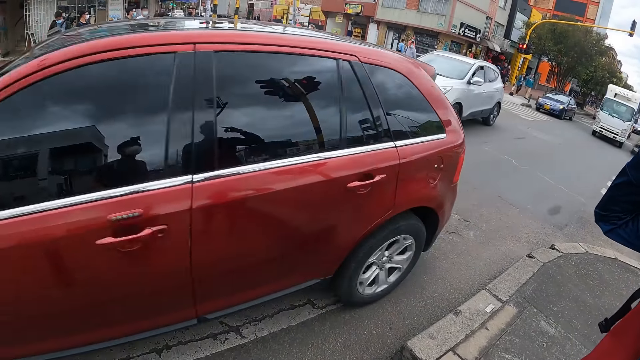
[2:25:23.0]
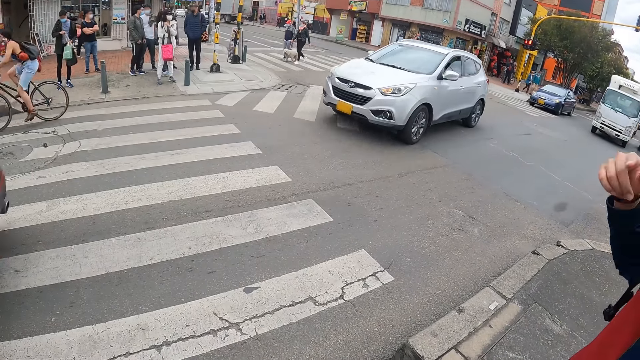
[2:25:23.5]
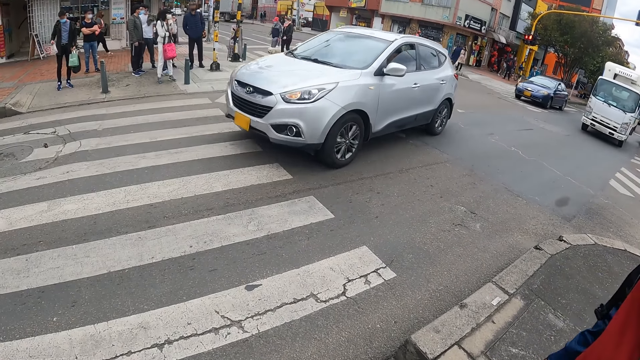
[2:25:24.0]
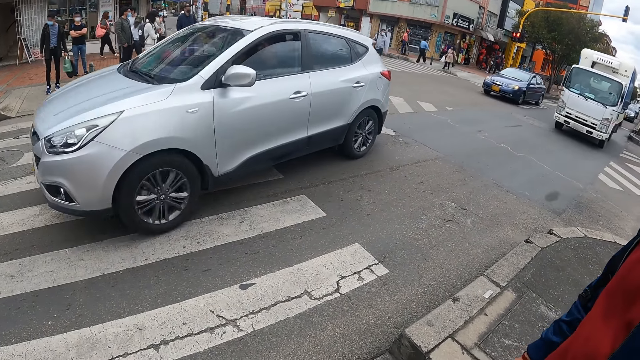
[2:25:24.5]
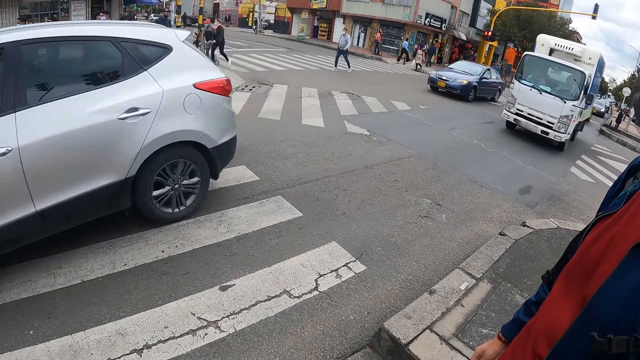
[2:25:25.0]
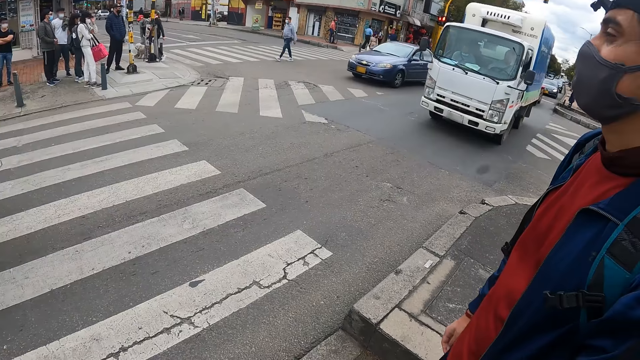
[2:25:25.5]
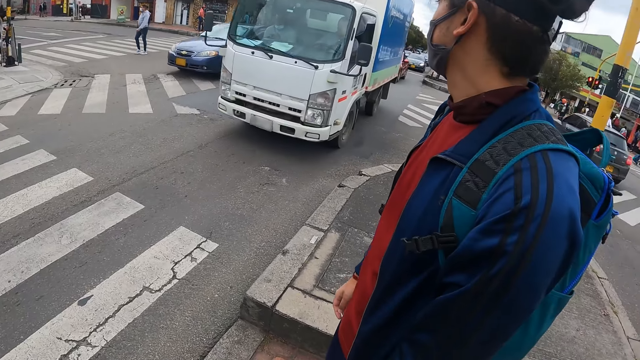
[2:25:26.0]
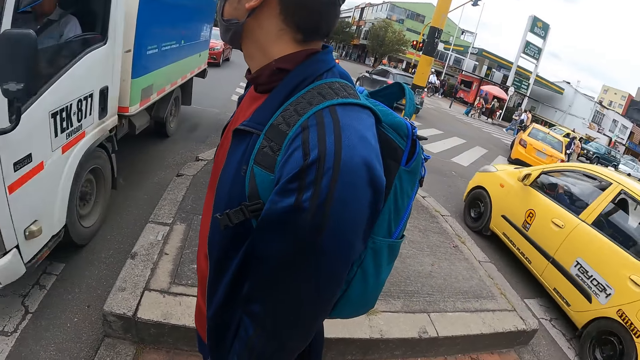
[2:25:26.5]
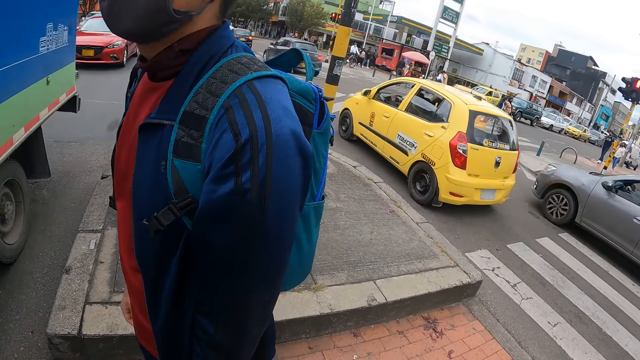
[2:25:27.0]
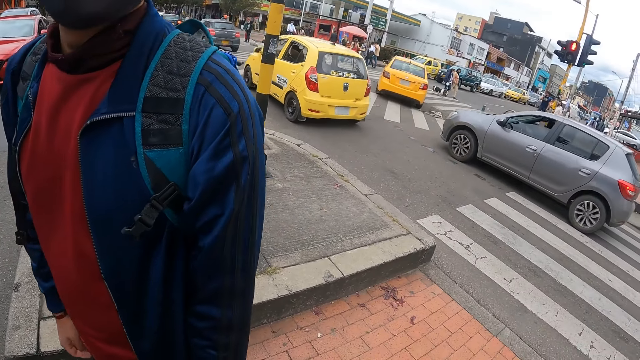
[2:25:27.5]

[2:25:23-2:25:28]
A group of cars drive past the camera wearer.

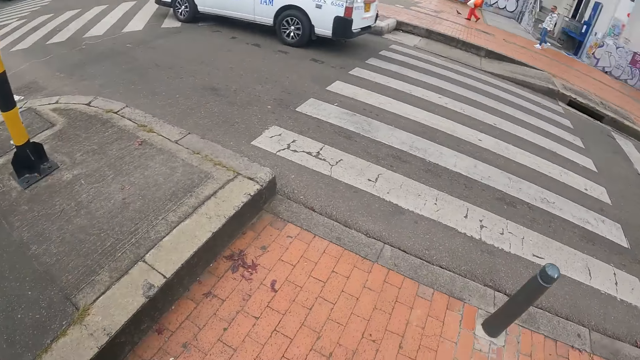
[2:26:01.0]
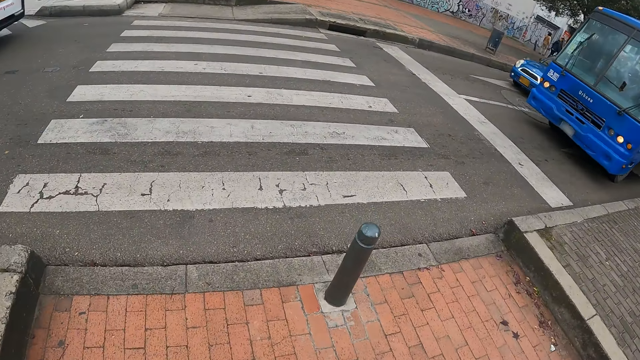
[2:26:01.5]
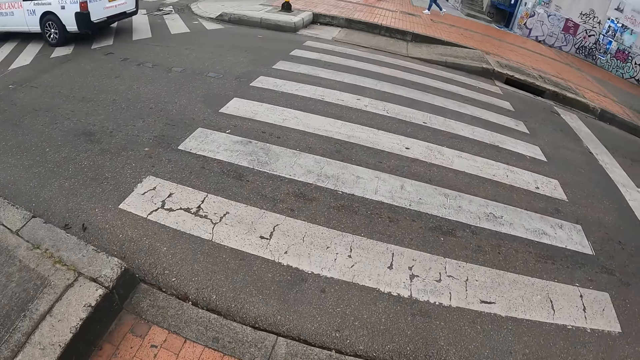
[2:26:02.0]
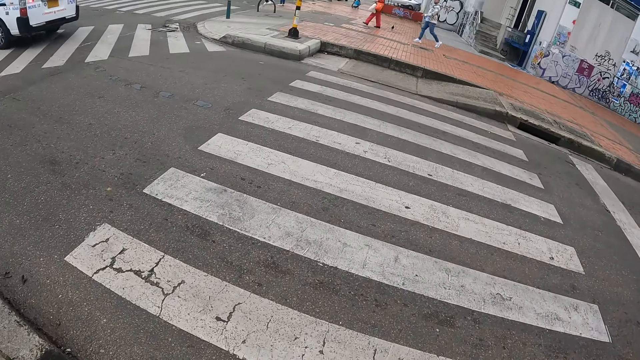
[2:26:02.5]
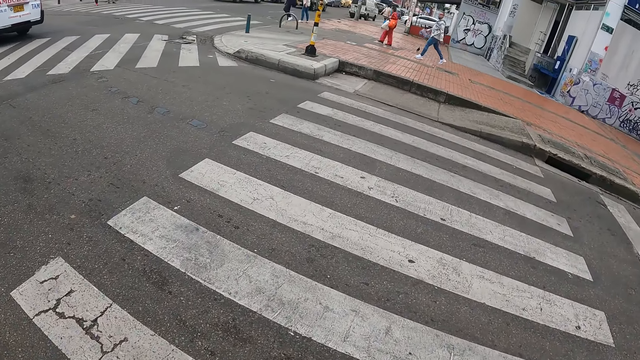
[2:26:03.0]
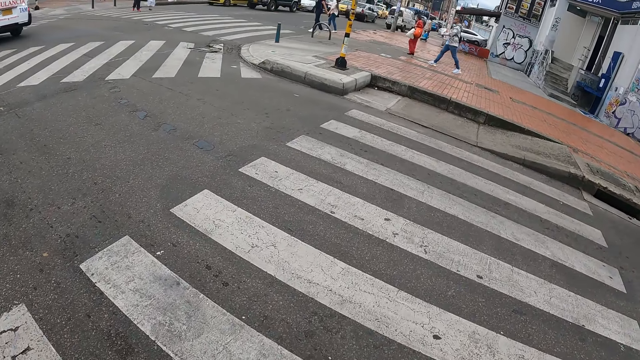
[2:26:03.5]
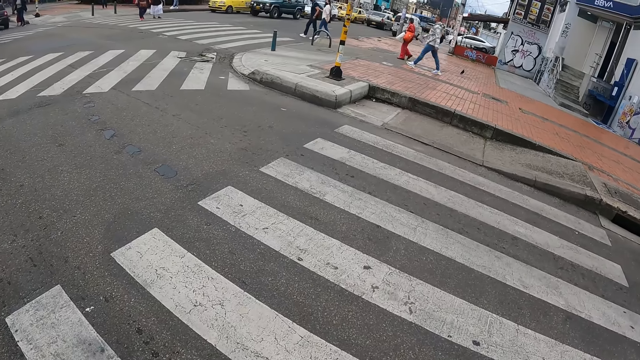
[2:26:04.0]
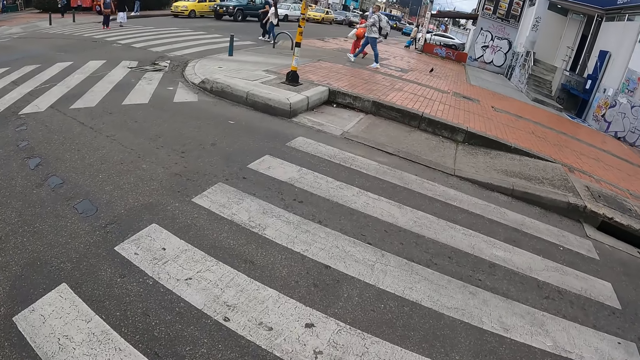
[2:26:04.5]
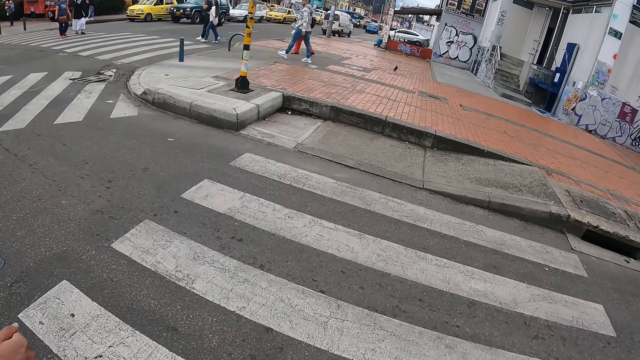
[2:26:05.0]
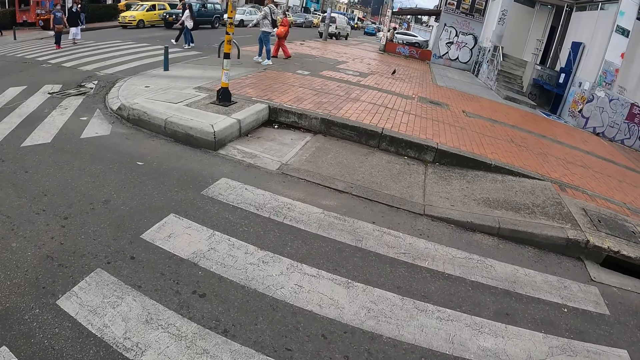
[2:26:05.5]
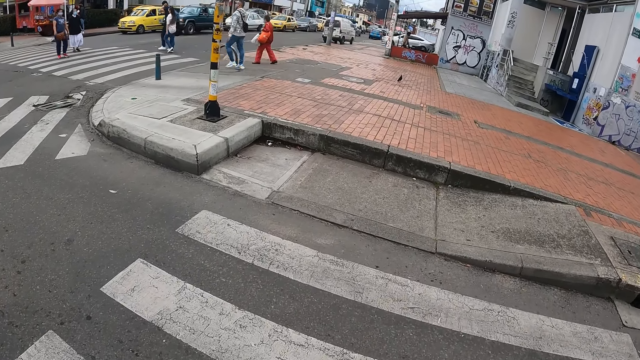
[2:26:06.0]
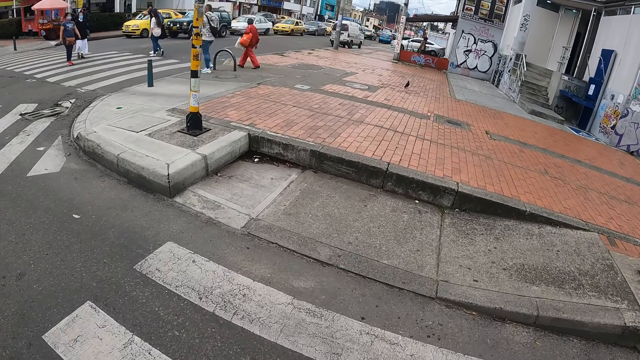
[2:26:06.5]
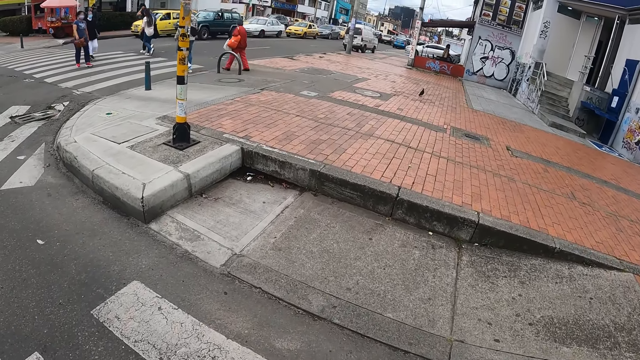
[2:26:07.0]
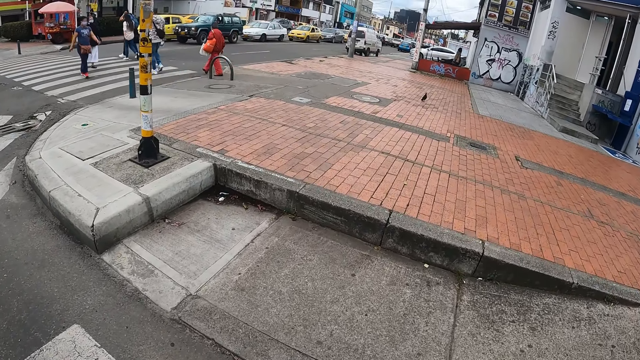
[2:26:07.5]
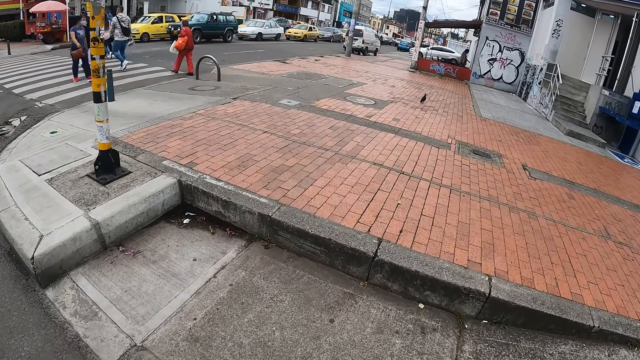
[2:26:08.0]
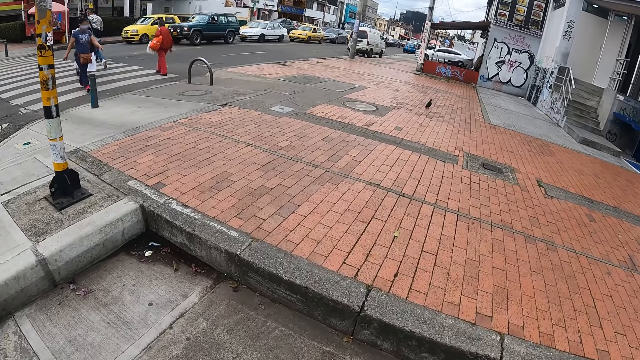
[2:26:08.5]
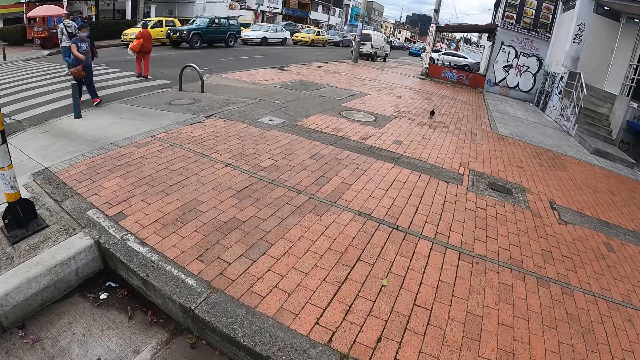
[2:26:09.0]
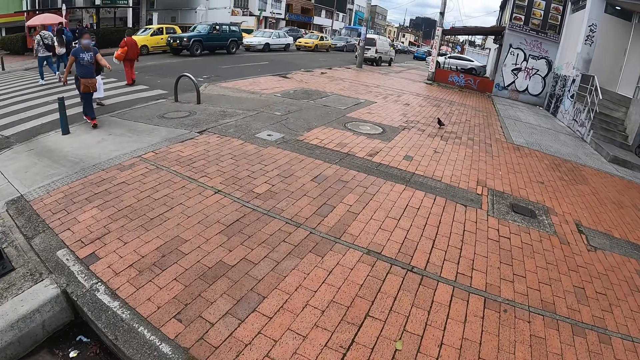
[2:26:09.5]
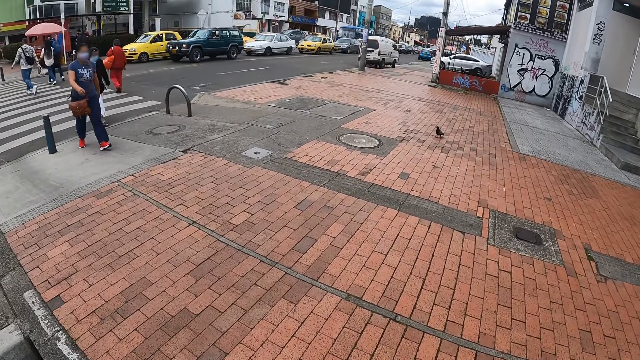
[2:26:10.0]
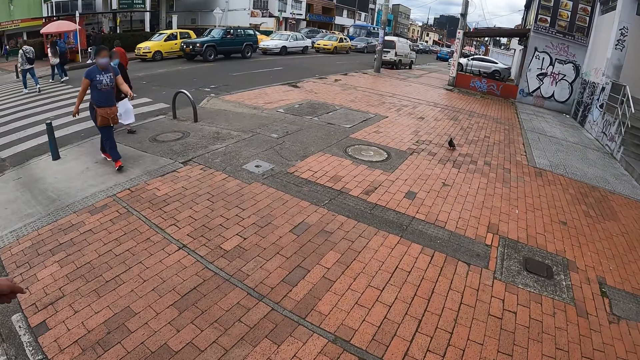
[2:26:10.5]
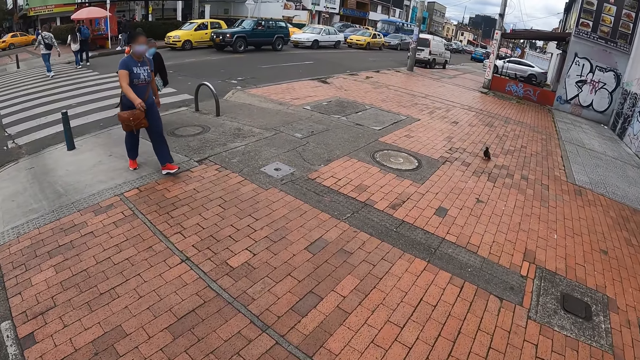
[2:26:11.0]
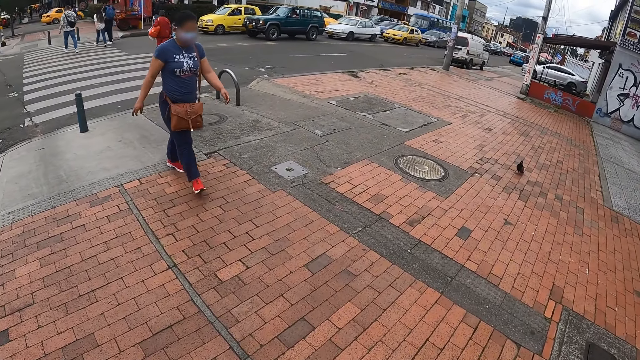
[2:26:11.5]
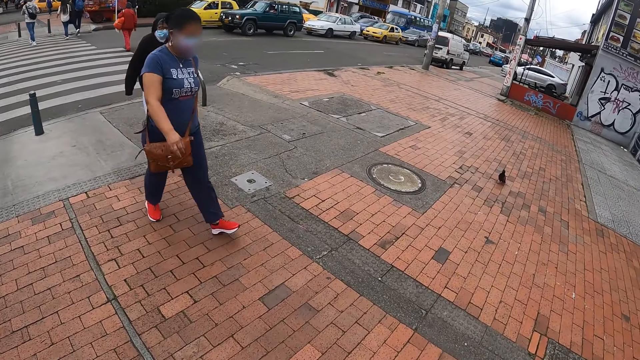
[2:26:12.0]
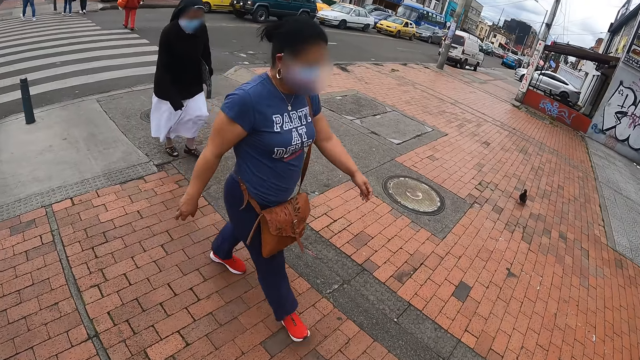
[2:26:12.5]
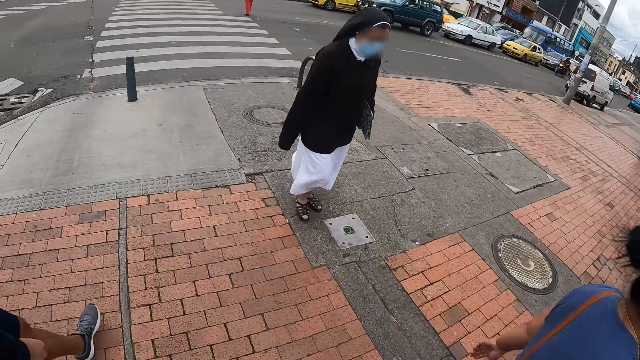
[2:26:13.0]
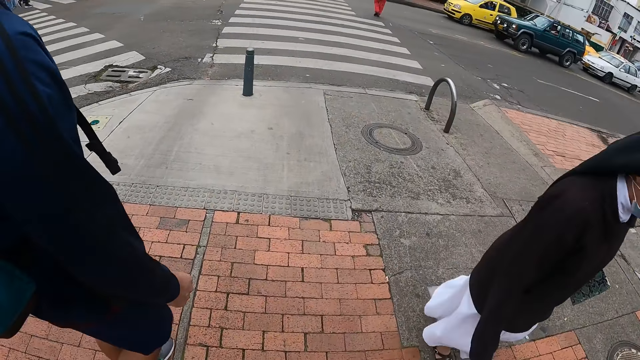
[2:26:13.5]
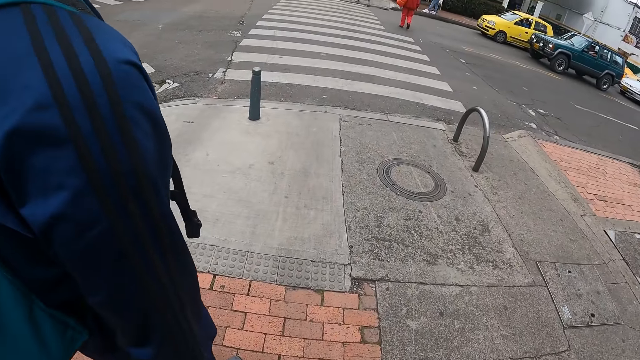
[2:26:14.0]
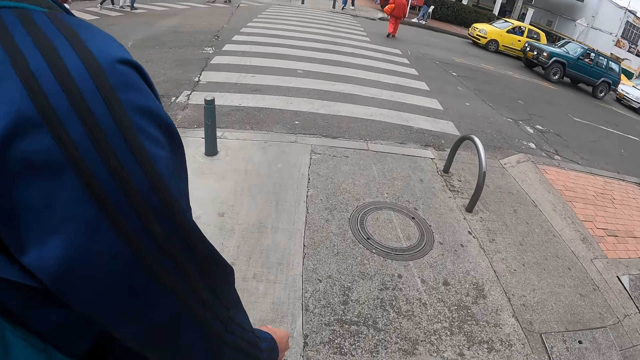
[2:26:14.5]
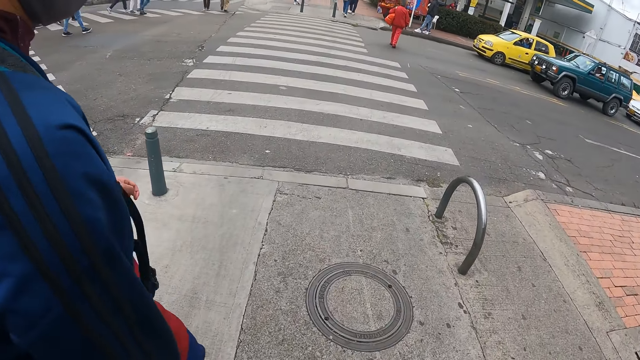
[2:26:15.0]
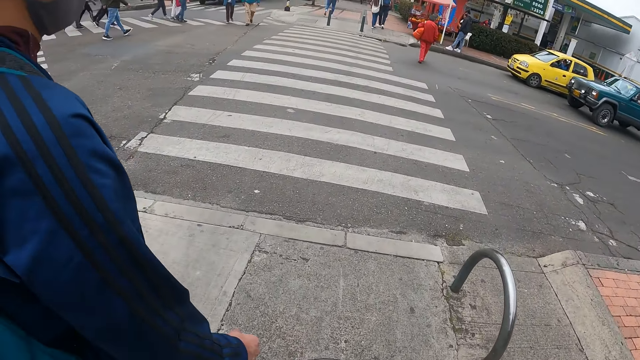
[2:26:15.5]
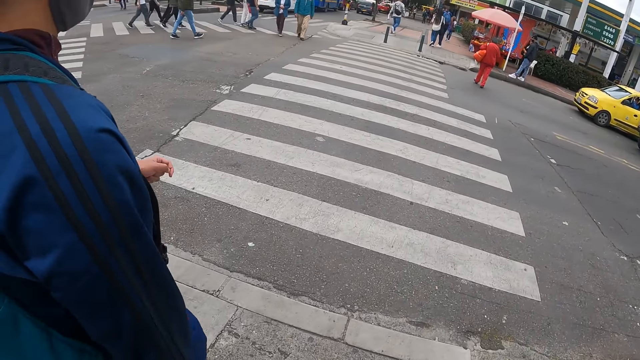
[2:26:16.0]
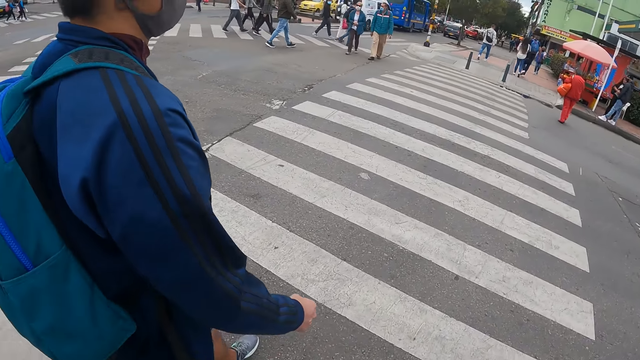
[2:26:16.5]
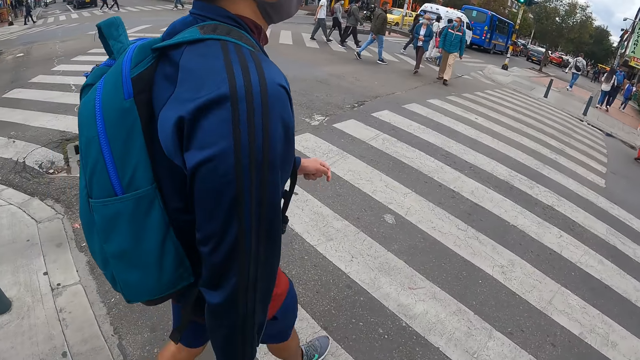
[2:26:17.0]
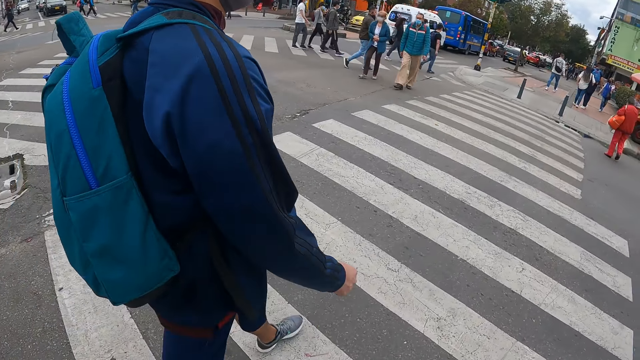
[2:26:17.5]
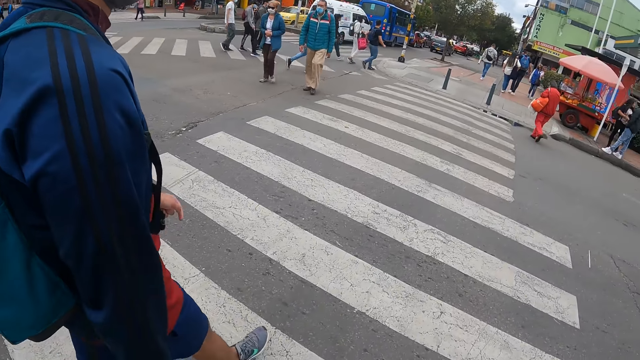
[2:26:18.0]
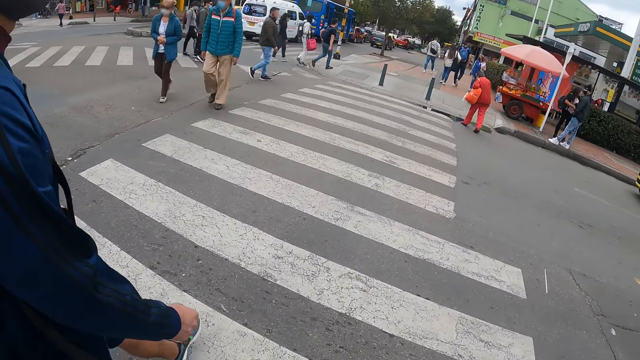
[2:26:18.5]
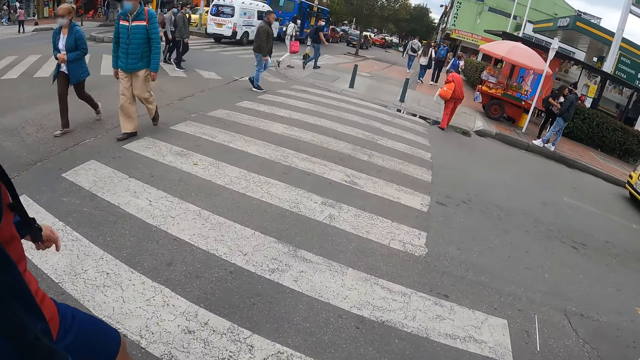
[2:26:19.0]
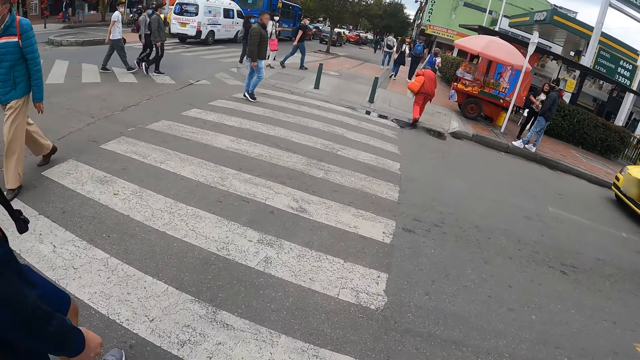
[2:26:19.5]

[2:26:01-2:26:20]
The camera wearer crosses to the other side of the road. The man crosses to the other side of the road. The camera wearer walks past a woman. They walk along the sidewalk with the man. They walk past another woman. They cross to the other side of the road. The man crosses to the other side of the road.
